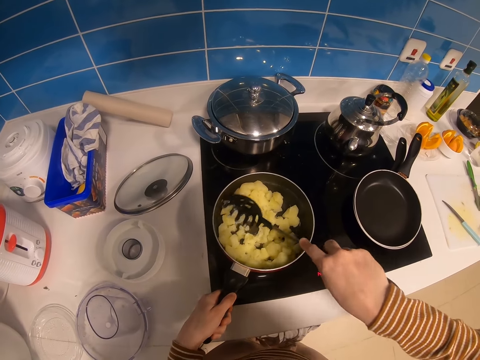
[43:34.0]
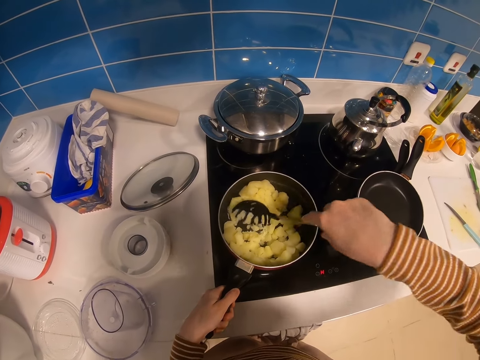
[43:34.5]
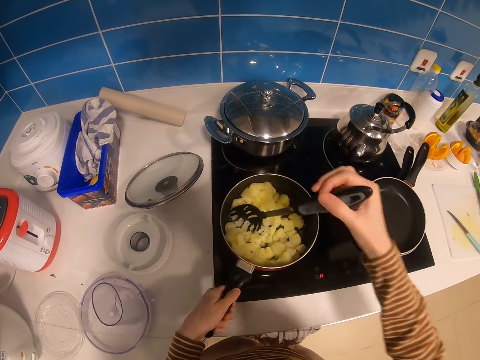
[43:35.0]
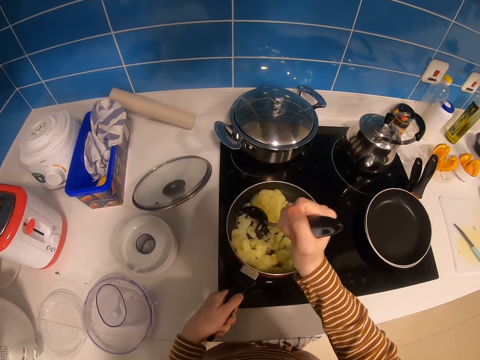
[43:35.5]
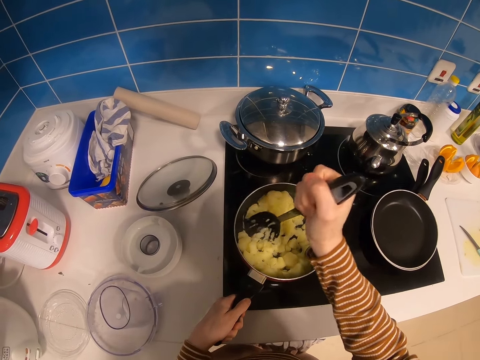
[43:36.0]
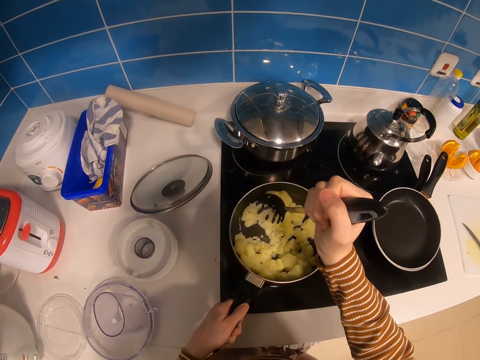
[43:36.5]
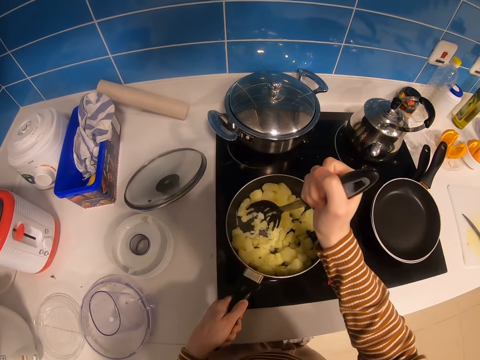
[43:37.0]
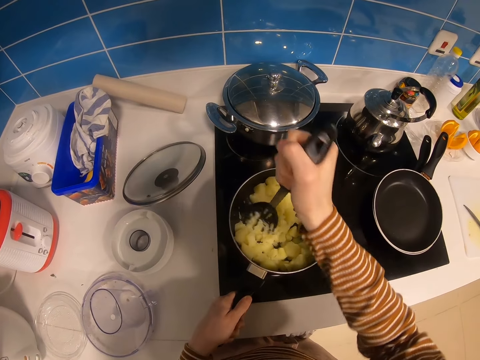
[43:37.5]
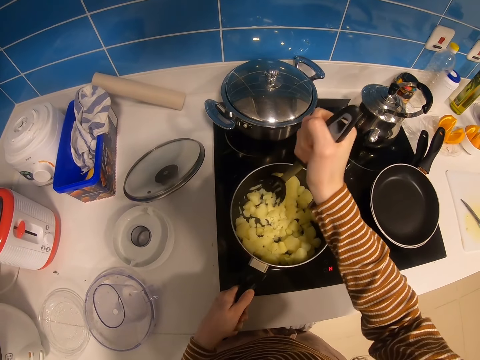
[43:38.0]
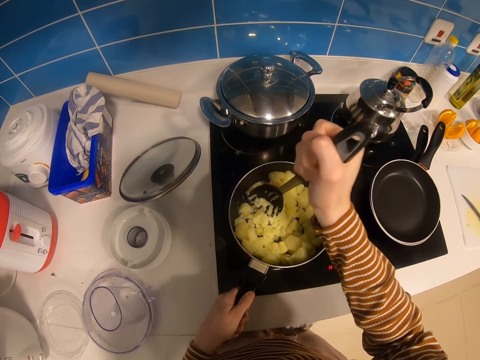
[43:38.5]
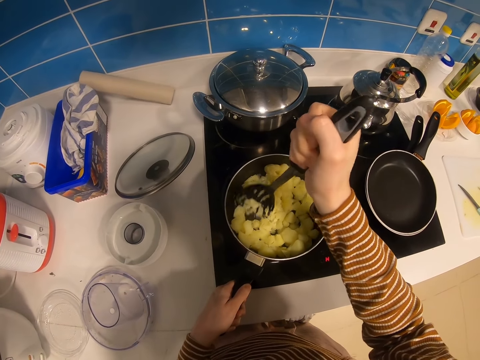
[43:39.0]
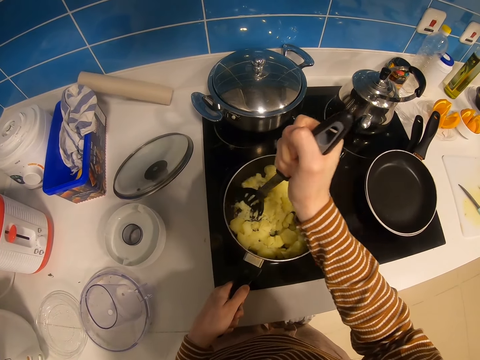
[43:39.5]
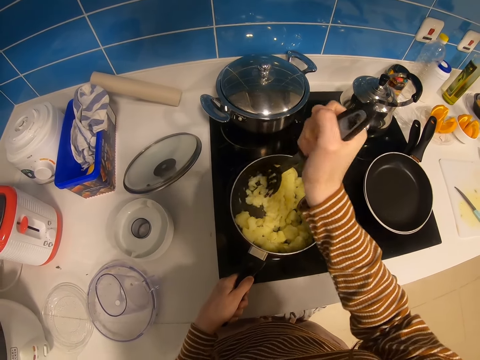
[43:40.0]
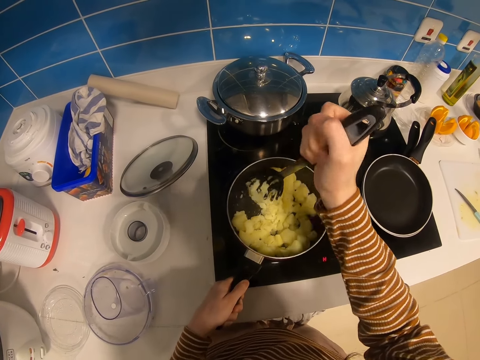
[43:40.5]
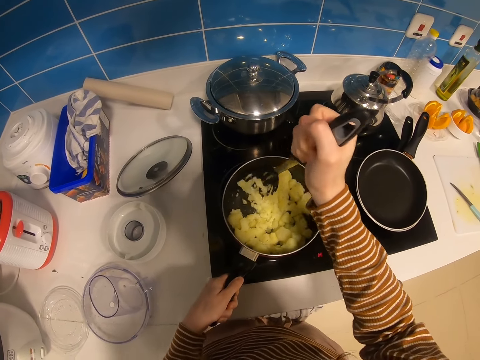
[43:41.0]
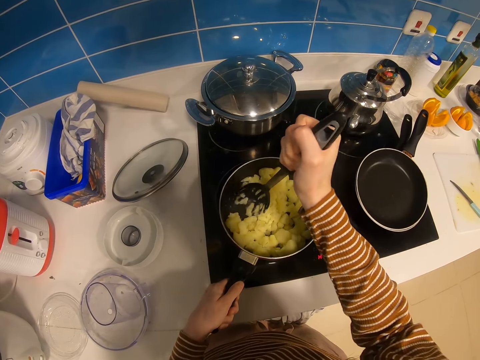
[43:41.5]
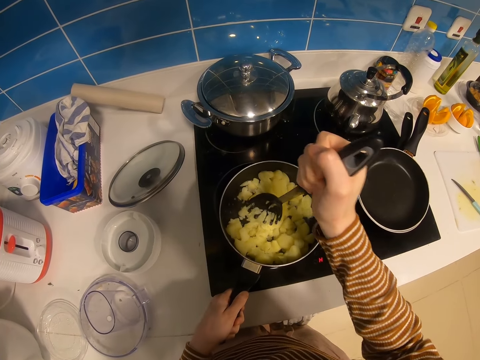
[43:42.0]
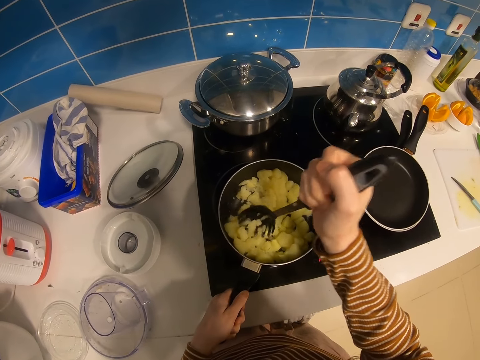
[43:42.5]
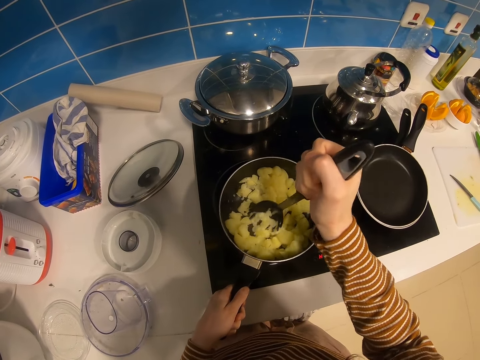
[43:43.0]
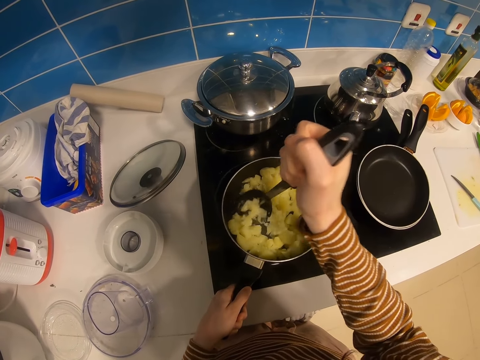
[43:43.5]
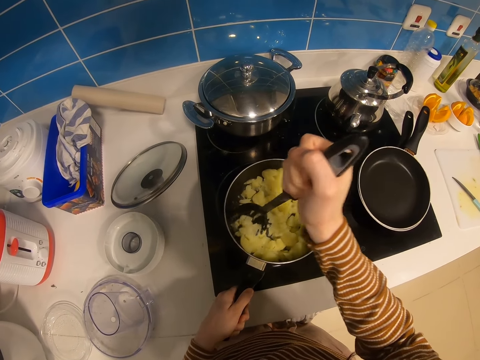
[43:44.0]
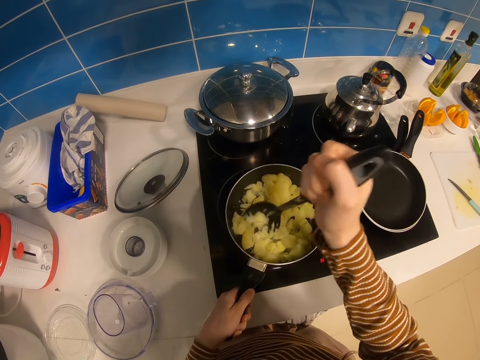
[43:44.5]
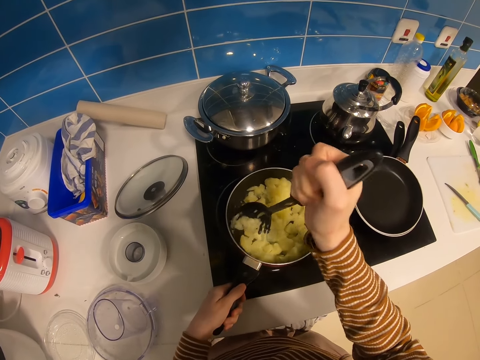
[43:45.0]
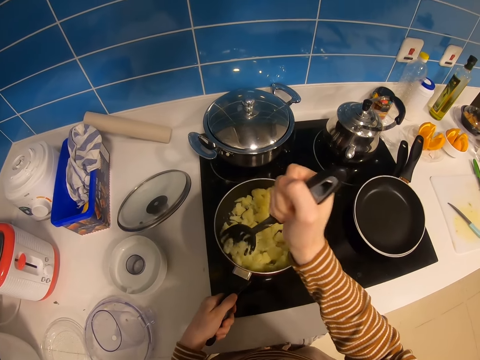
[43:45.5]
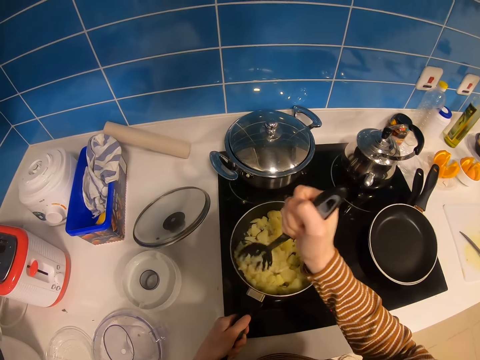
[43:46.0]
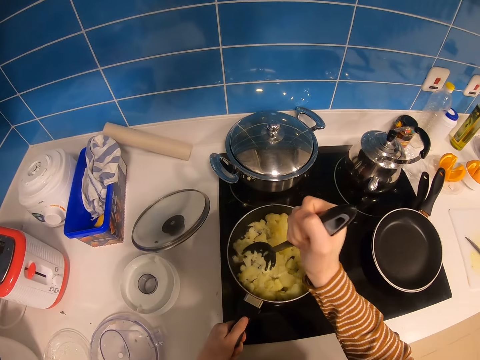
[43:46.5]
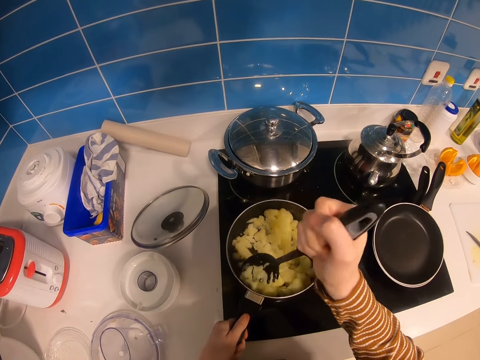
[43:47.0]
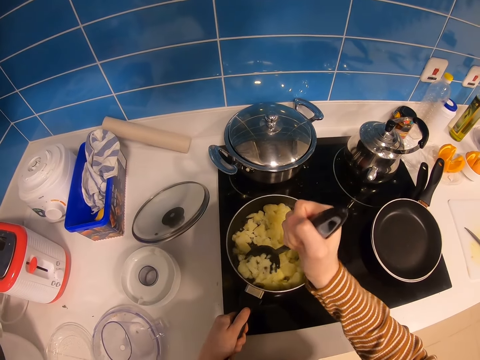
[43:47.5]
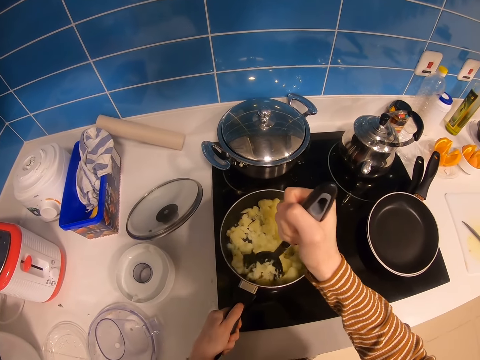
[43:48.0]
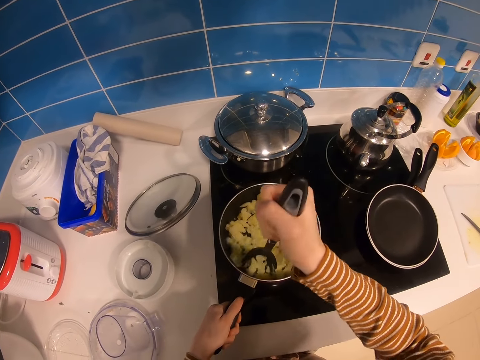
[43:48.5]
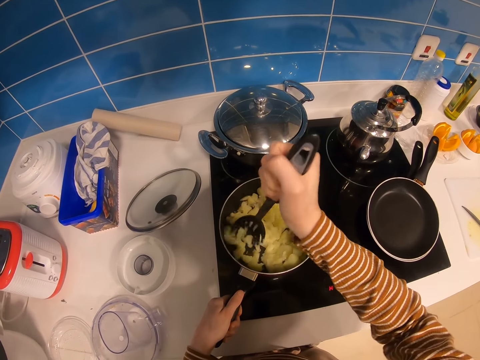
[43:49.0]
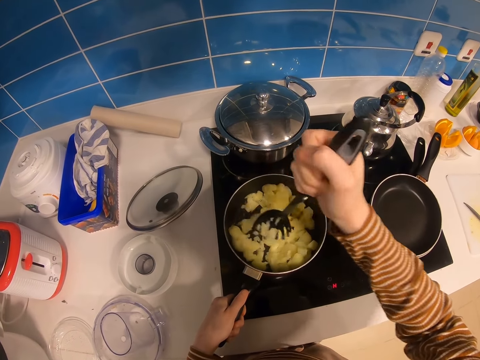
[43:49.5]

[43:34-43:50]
The camera wearer lifts the pasta server up. They hold the pasta server. They mash the potatoes. They move the pot. They mash the potatoes.

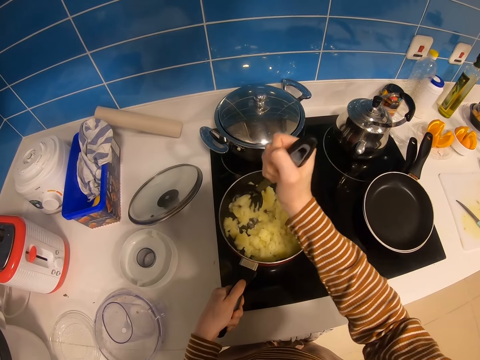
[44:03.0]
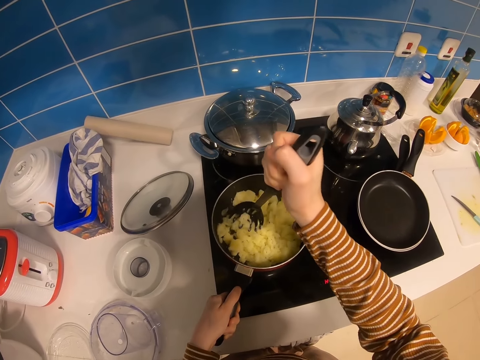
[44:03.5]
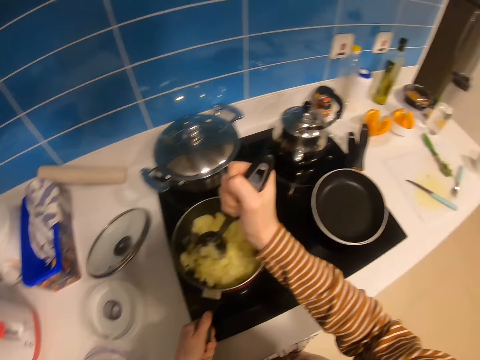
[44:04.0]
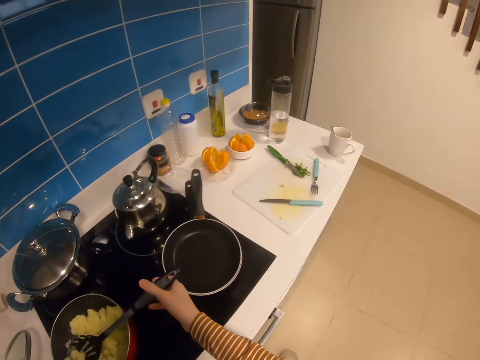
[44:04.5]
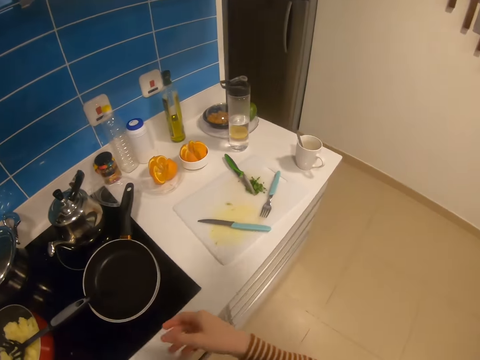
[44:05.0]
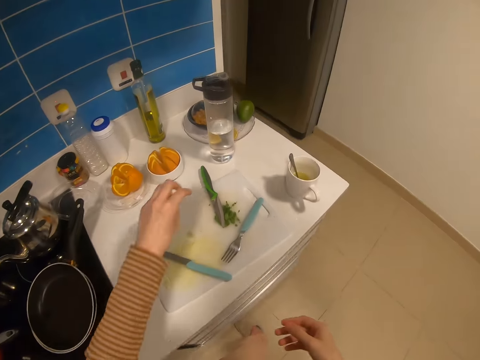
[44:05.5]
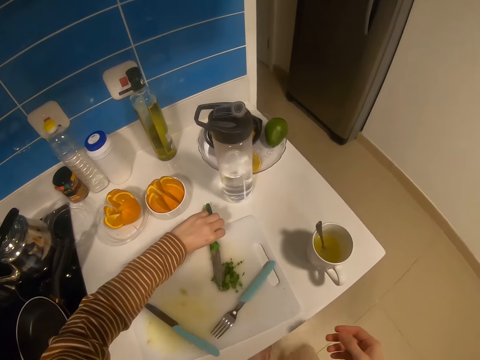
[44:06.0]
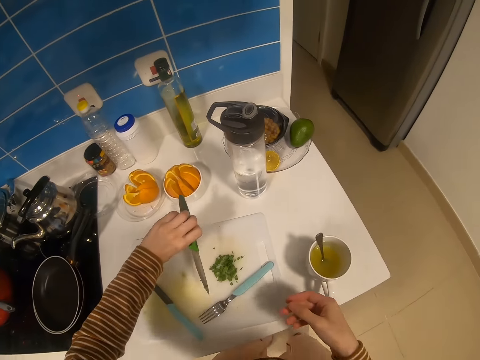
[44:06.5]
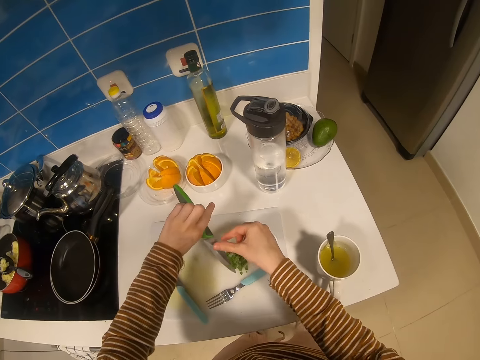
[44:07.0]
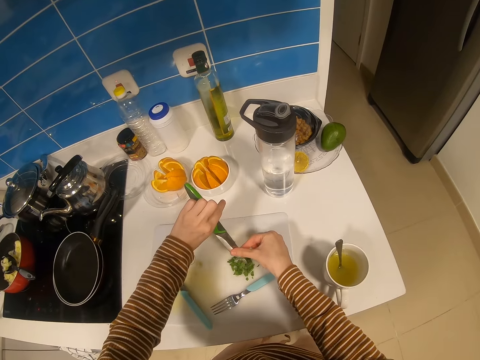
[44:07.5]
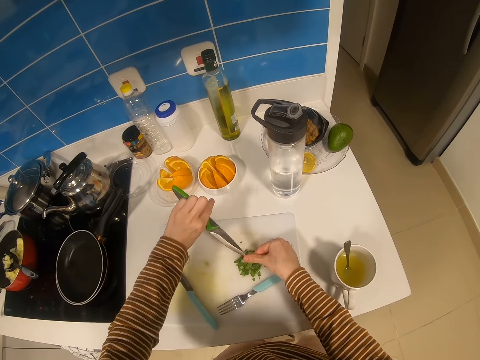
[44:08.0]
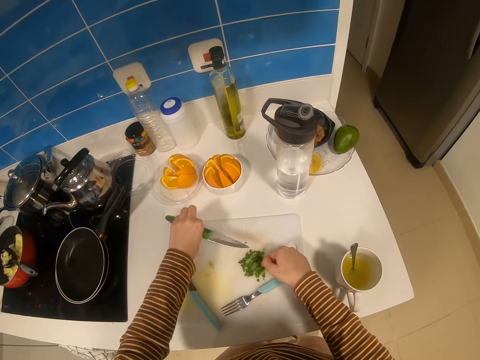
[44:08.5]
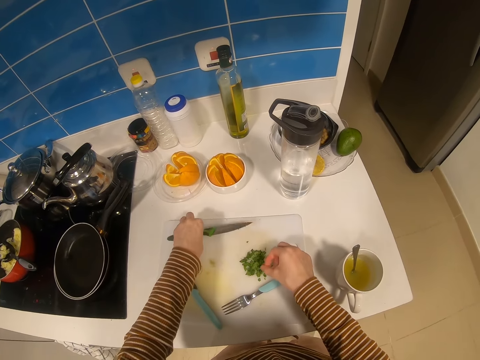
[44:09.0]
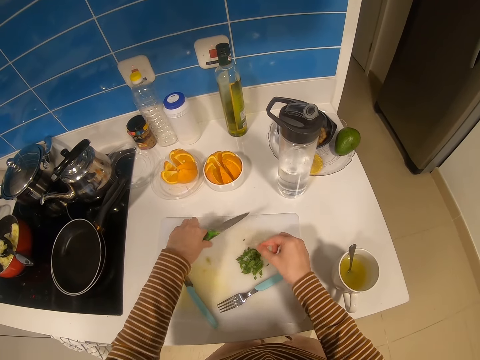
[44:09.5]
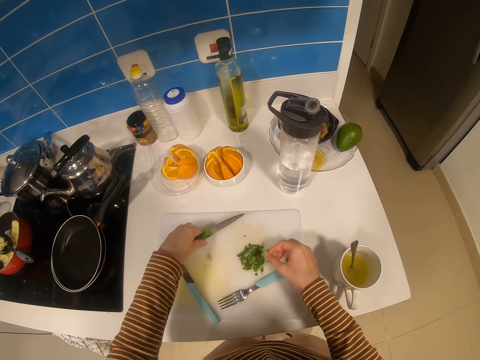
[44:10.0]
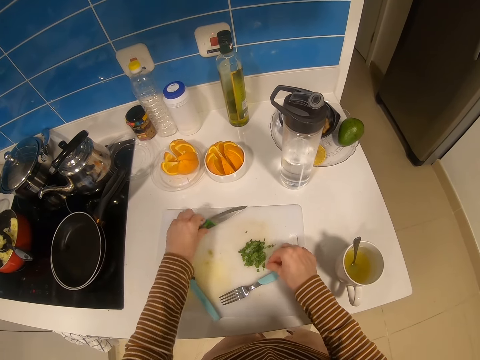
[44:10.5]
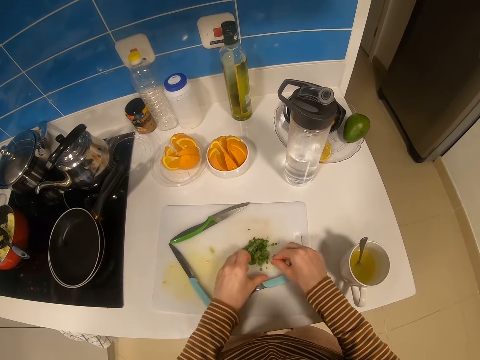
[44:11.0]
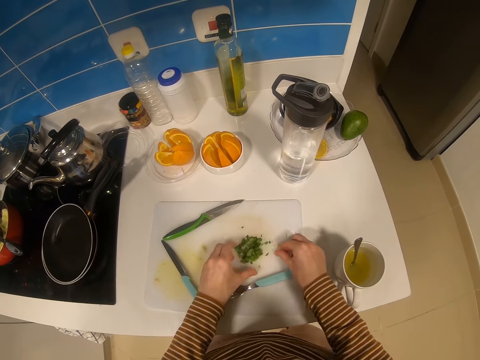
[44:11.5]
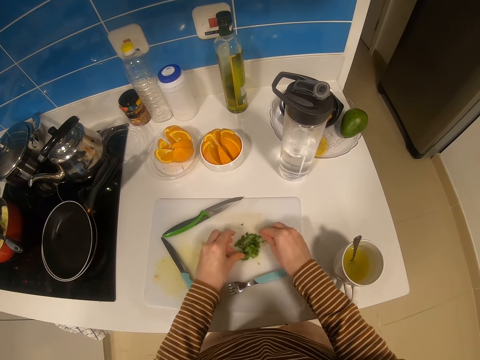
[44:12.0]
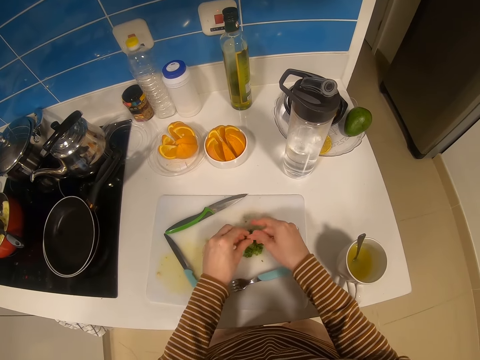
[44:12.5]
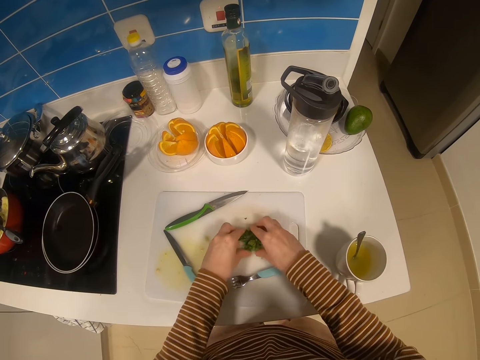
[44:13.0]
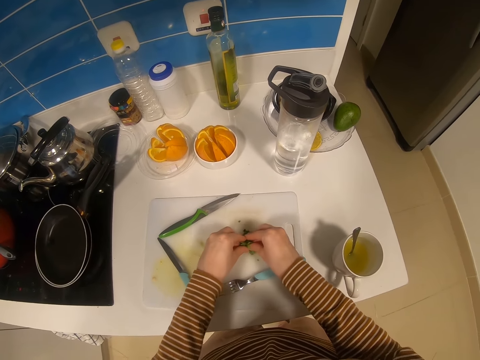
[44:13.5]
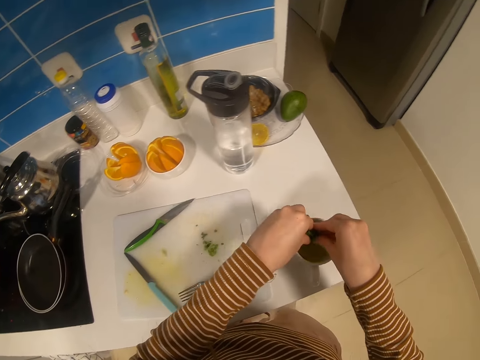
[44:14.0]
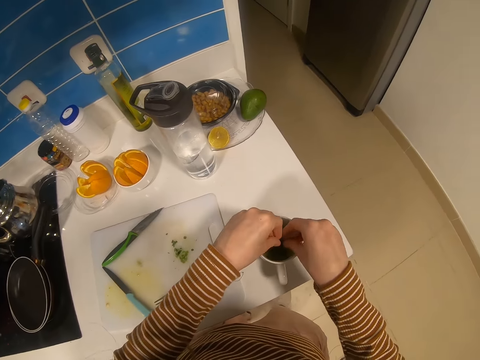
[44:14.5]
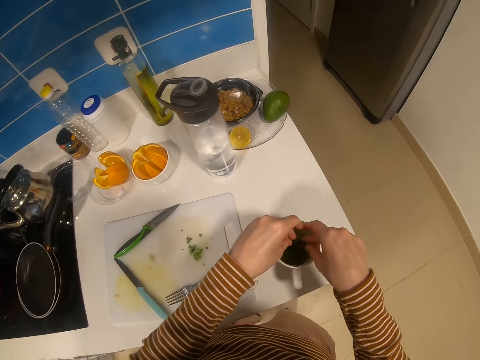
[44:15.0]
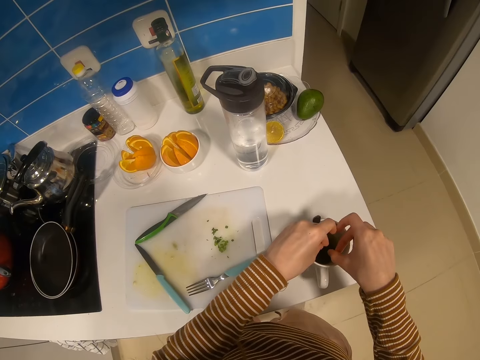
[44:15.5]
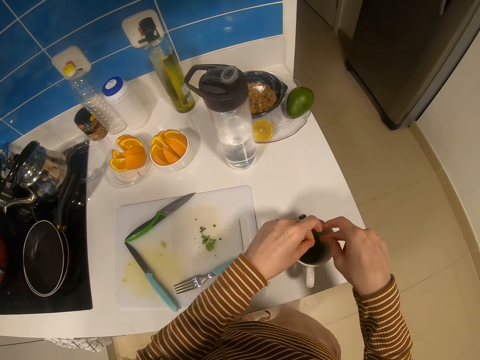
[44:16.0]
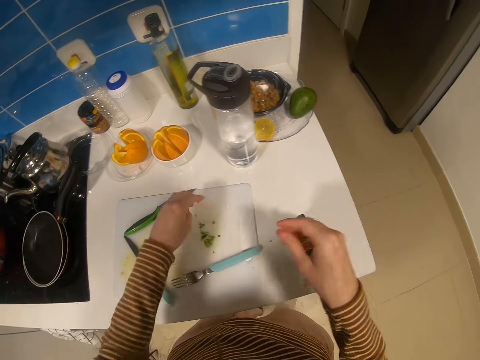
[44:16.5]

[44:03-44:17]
The camera wearer looks aside. They put the pasta server on the pot. They turn around the kitchen. They move hands forward. They move around the kitchen. They hold a knife. They pick up the table knife from the counter. They hold the knife. They wipe the table knife with the right hand. They move the knife down. They move the finger. They put the knife on the chopping board. They move the greens on the chopping board. They pick up the greens from the chopping board. They put the knife in the cup. They place the greens in the cup. They move fingers.
